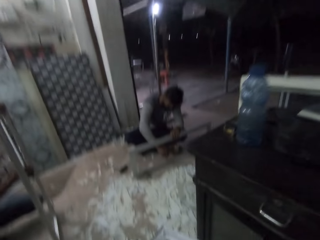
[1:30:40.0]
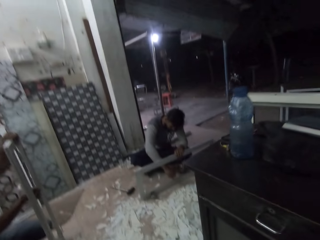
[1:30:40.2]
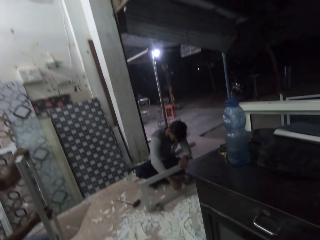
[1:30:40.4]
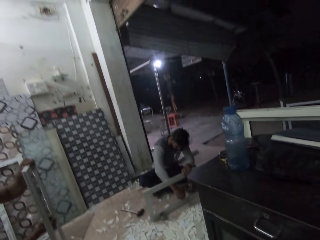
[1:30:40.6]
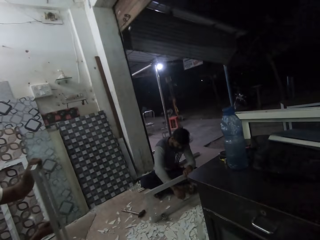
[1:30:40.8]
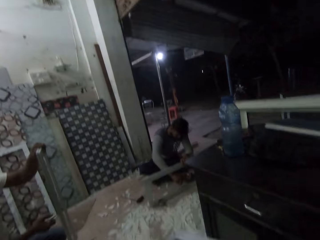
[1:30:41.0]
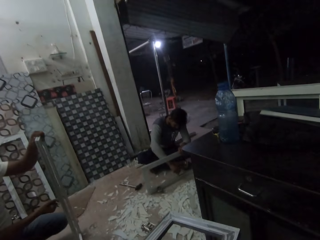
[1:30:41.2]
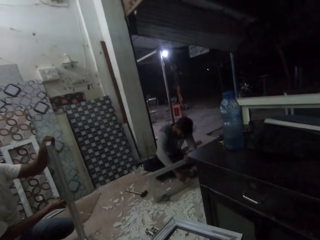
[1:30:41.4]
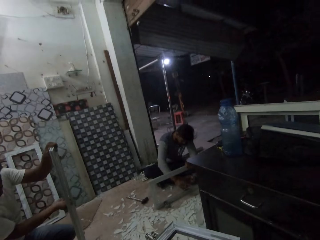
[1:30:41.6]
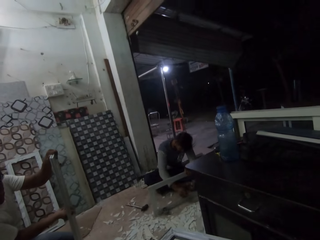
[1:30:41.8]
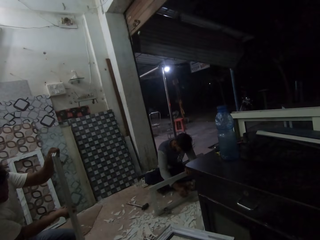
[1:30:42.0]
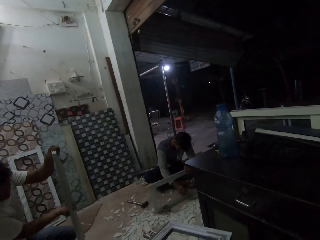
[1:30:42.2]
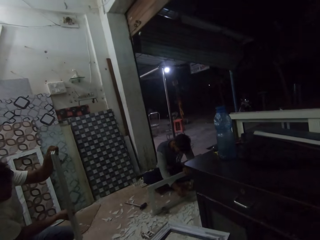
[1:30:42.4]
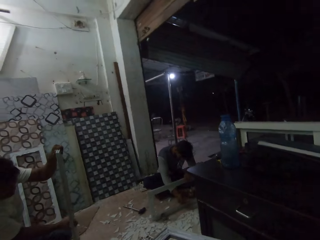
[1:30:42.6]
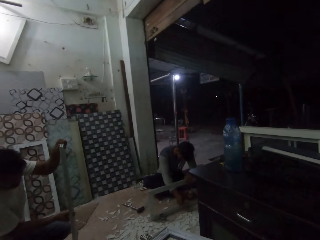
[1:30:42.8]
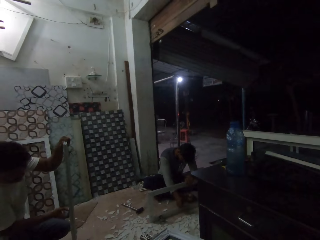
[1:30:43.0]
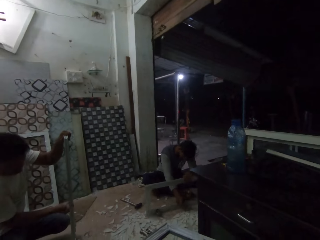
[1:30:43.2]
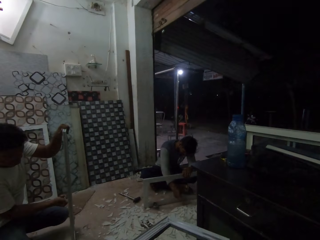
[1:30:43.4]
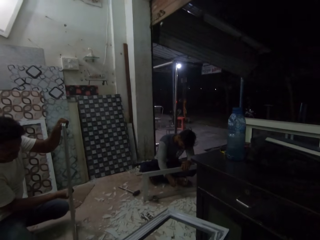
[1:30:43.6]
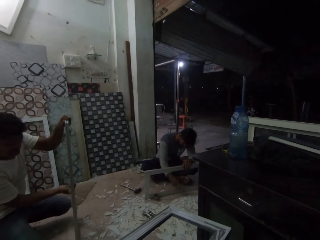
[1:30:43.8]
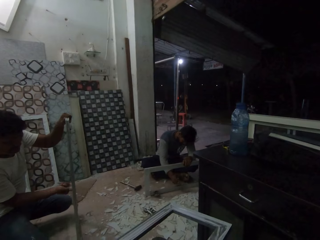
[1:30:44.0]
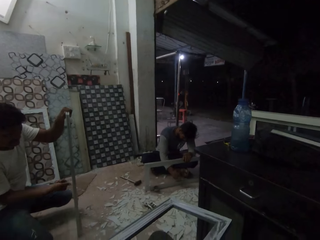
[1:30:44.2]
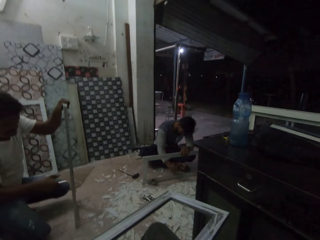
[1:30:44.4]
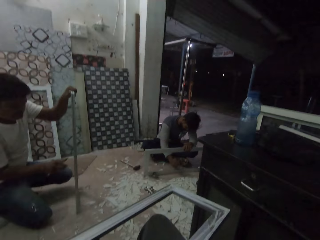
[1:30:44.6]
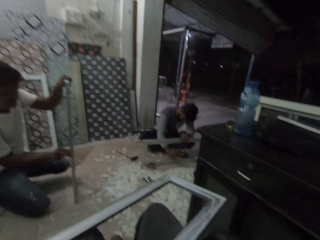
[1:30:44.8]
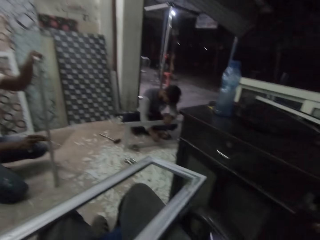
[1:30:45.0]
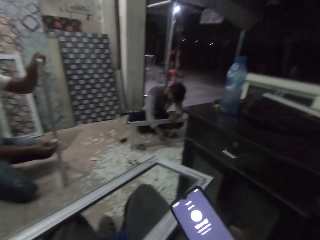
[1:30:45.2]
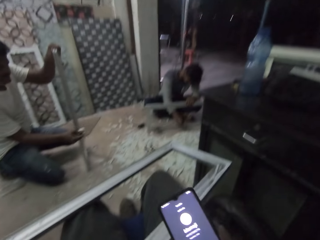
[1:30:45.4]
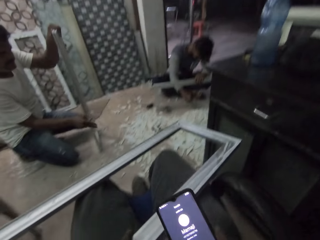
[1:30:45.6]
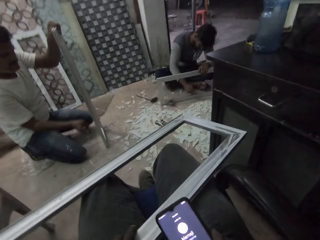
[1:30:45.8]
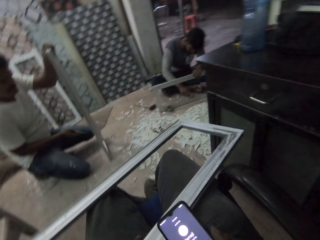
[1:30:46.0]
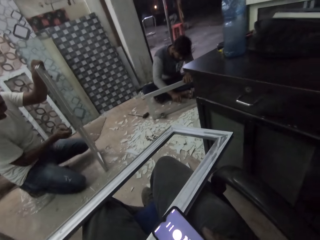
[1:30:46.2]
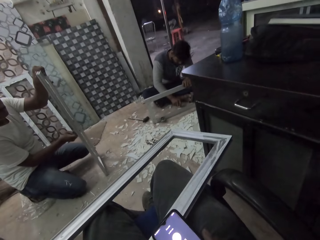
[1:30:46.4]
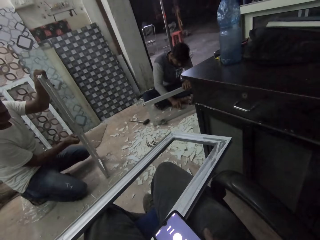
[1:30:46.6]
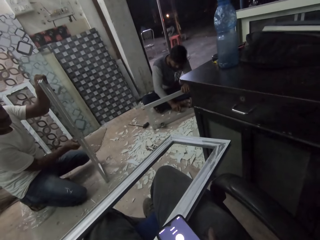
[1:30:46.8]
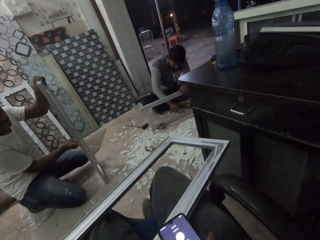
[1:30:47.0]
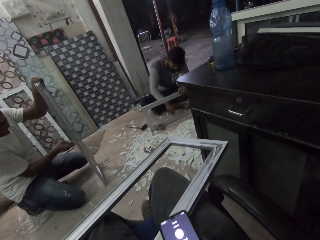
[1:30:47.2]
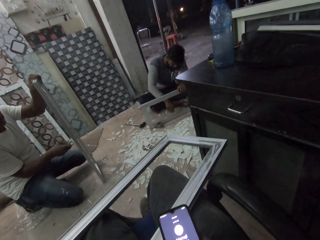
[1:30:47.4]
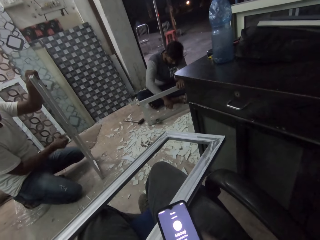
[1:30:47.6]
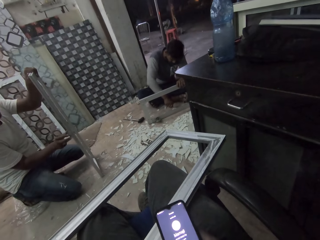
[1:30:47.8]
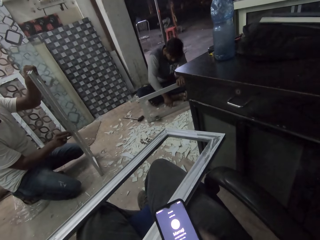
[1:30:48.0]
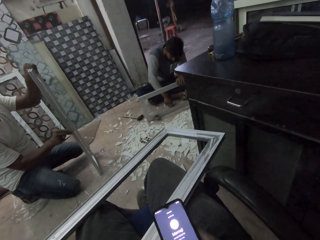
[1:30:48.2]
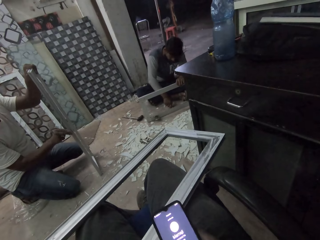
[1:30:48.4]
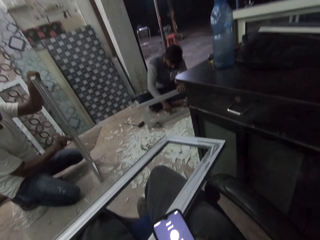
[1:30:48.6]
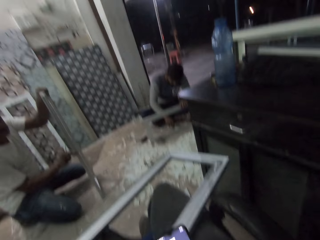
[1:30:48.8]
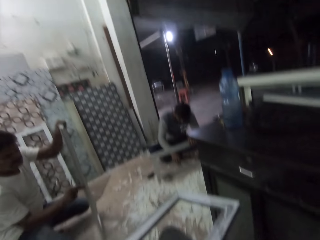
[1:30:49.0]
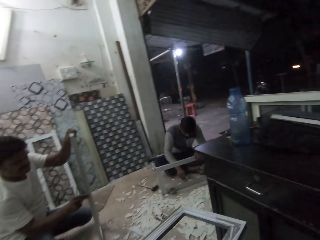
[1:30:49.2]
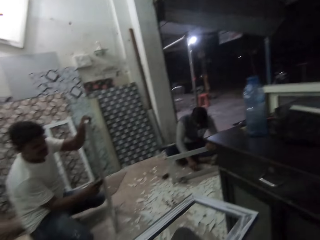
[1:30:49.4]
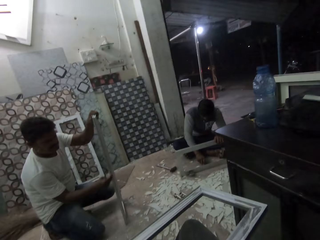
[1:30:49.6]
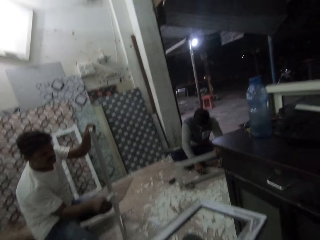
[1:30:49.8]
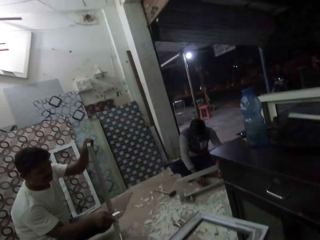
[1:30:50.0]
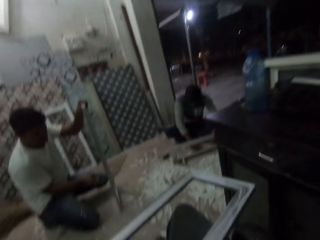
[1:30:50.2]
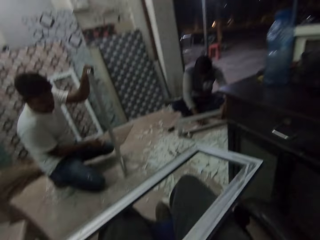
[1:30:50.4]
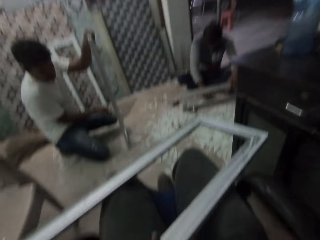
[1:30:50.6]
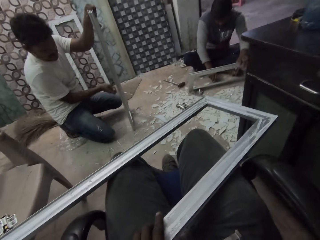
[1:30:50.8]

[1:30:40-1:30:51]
A man peels plastic wrapping from the rectangular metal frame with the piece of asbestos in his right hand. A person makes the frame. Another man peels plastic wrapping from the rectangular metal frame with the piece of asbestos in his right hand. The camera wearer holds a phone in his right hand. The second man peels plastic wrapping from the rectangular metal frame with his right hand. Another person makes the frames.

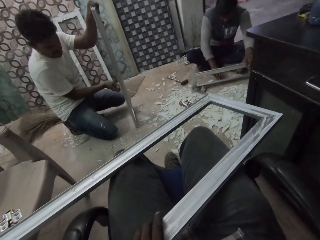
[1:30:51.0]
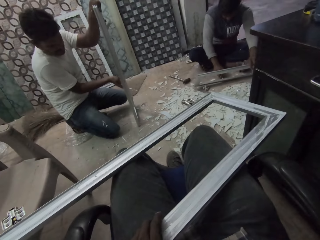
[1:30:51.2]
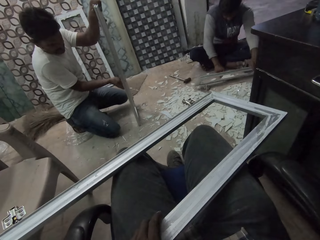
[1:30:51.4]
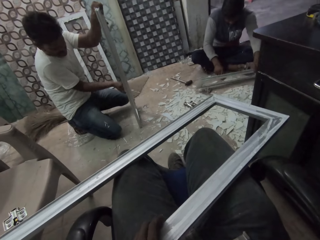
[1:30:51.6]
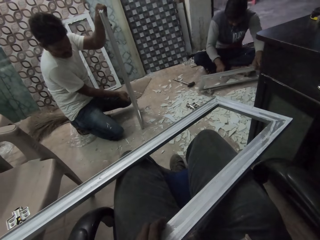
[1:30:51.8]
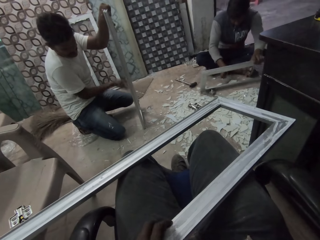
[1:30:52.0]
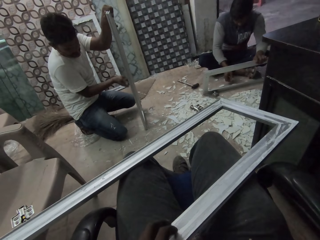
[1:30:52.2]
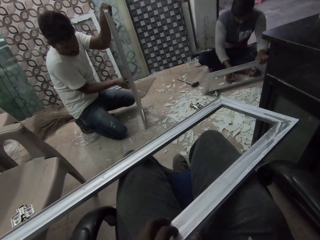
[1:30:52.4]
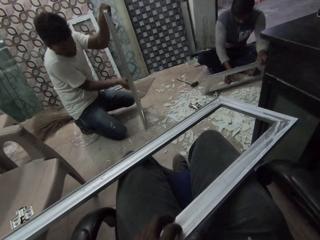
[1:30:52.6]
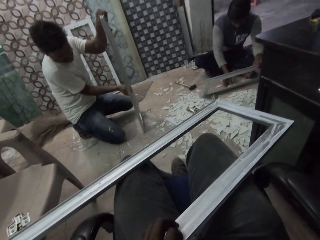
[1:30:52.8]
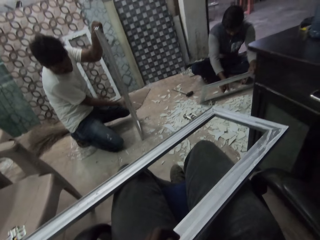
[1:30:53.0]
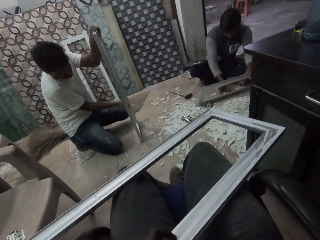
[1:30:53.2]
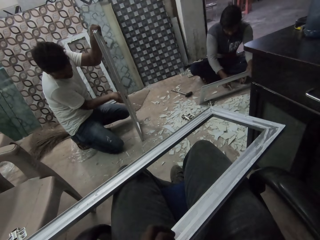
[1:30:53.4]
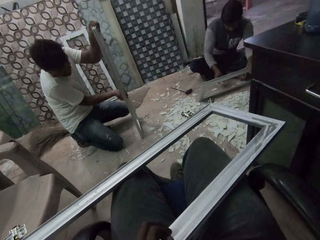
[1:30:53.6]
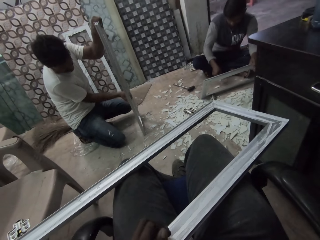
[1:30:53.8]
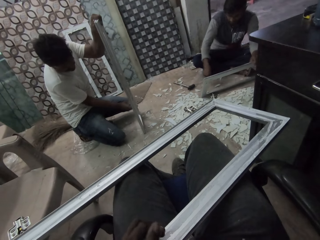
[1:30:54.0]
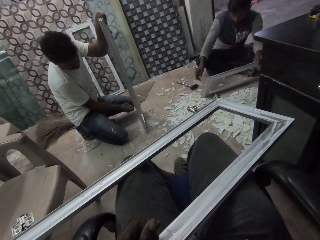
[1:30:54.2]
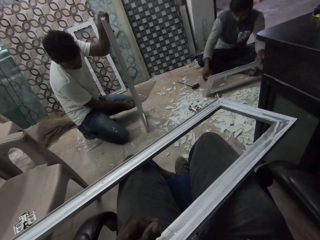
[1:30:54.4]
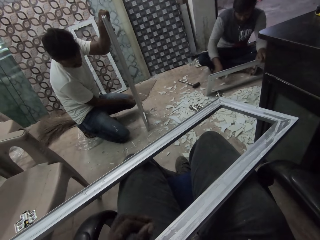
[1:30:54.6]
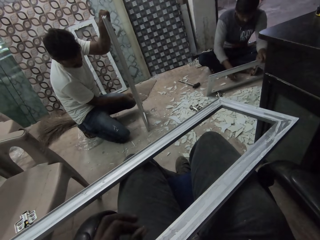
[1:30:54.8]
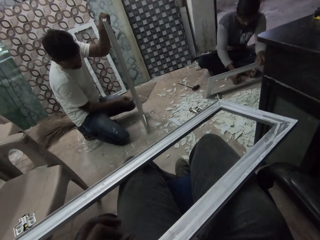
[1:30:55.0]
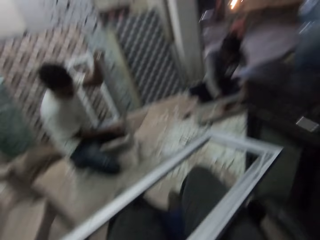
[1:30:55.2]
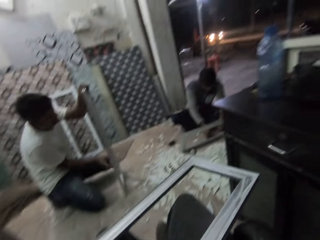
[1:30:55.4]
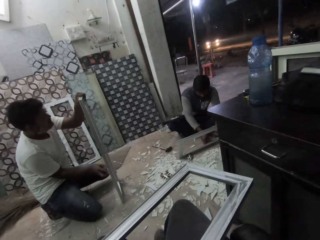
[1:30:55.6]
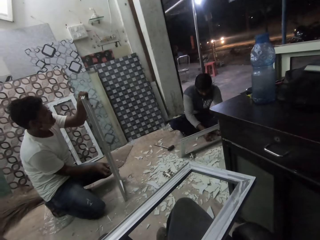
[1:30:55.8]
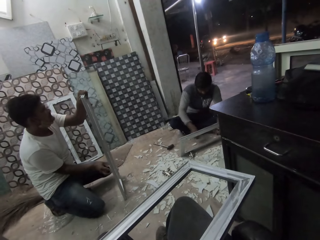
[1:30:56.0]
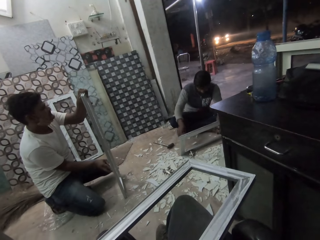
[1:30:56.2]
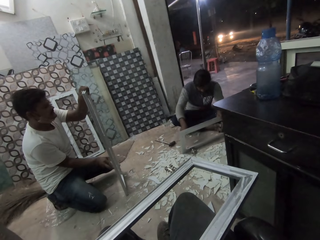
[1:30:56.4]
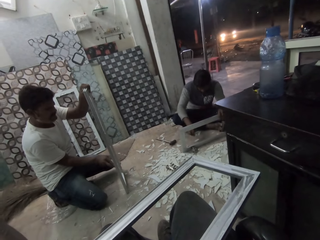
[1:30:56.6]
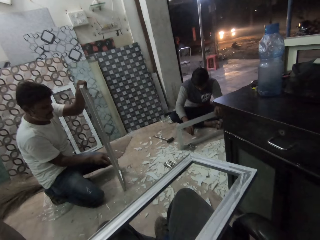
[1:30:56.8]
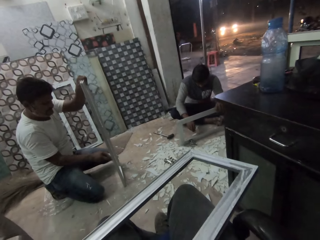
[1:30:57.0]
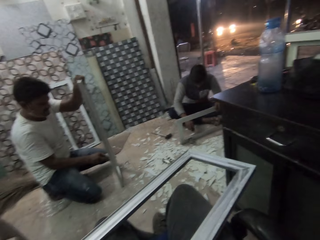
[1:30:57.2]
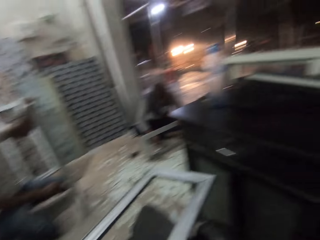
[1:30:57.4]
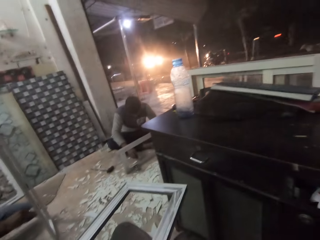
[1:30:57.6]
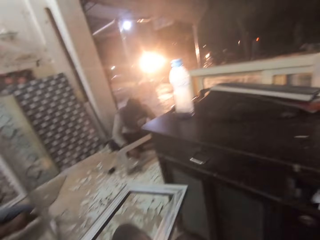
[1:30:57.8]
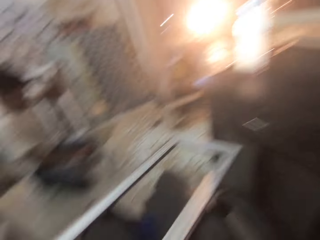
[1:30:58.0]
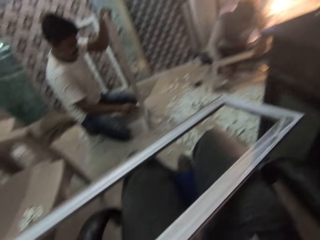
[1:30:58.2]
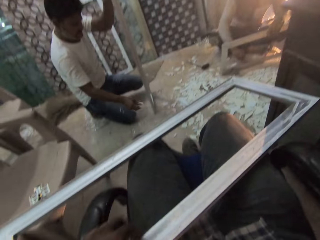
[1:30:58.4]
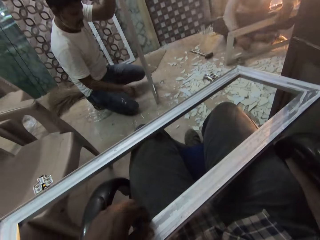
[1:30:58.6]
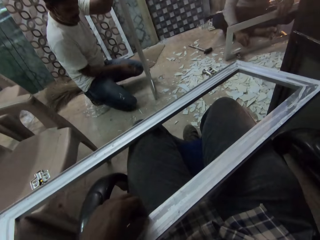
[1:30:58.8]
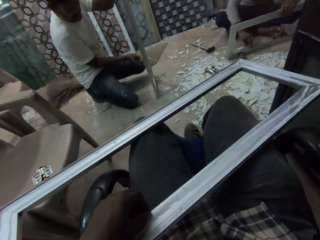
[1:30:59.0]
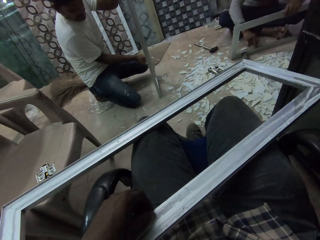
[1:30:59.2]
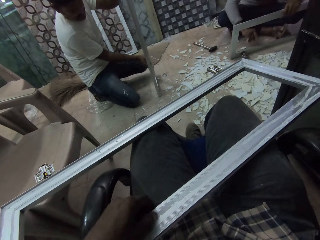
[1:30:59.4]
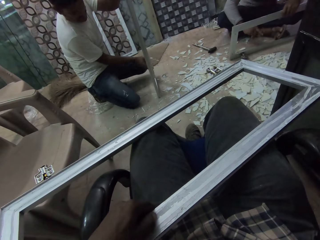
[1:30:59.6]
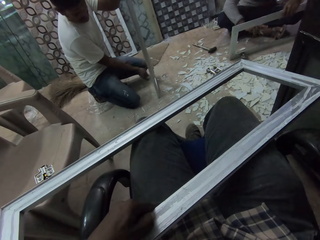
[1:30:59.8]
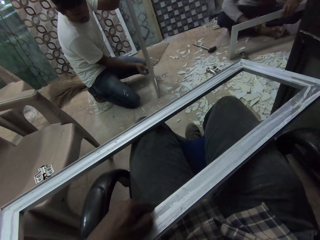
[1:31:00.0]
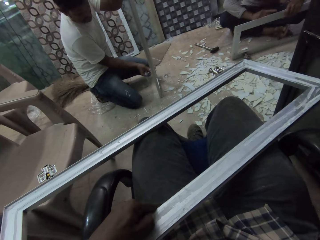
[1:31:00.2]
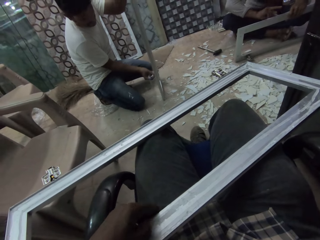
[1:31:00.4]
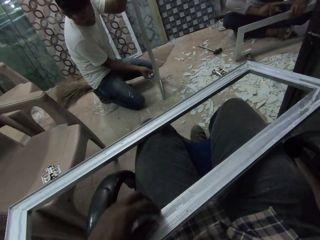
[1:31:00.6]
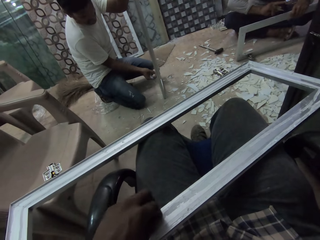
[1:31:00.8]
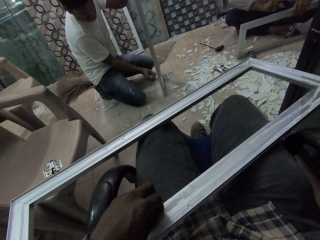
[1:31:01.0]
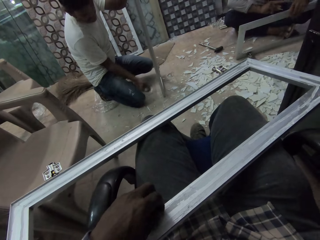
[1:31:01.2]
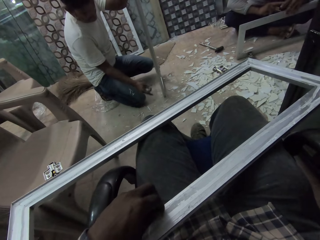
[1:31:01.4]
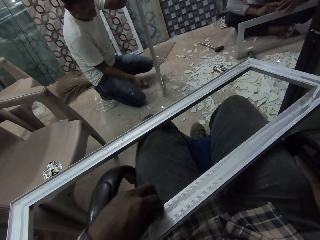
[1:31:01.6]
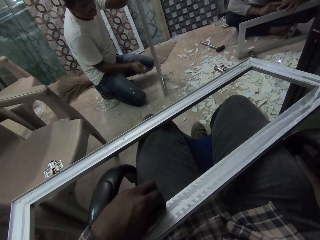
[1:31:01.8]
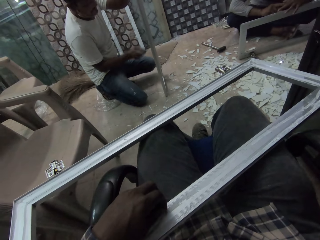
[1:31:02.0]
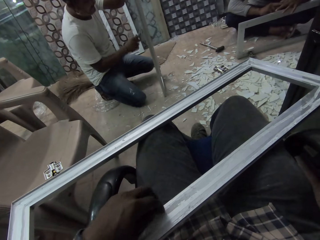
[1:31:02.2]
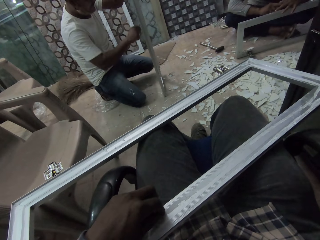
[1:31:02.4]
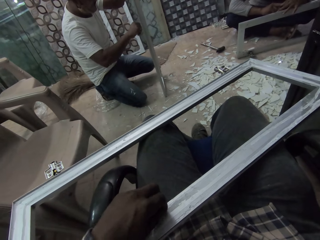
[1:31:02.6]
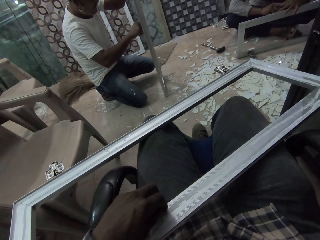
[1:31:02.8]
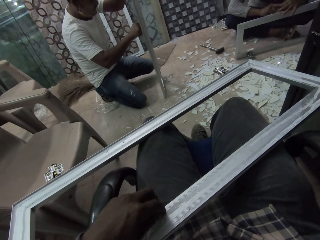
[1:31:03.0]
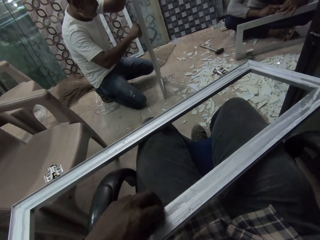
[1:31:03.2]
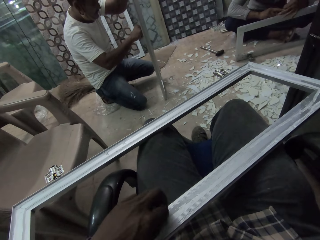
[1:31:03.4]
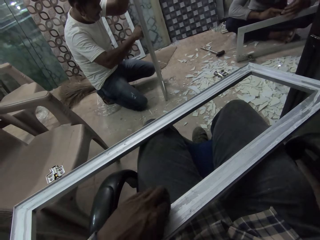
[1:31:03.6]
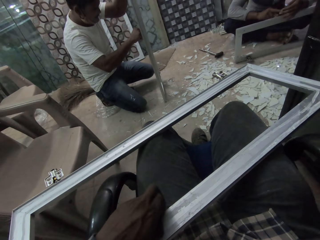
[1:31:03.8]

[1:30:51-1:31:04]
A man peels plastic wrapping from the rectangular metal frame with the piece of asbestos in his right hand. Another man drops the piece of asbestos on the floor with his right hand. The other man peels plastic wrapping from the rectangular metal frame with his right hand. The other man drops the piece of asbestos on the floor with his right hand. The other man peels plastic wrapping from the rectangular metal frame with the piece of asbestos in his right hand. The other man peels plastic wrapping from the rectangular metal frame with his right hand. The camera wearer peels plastic wrapping from the rectangular metal frame with his right hand.
